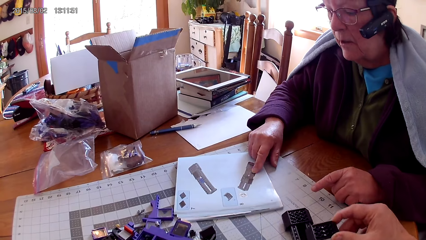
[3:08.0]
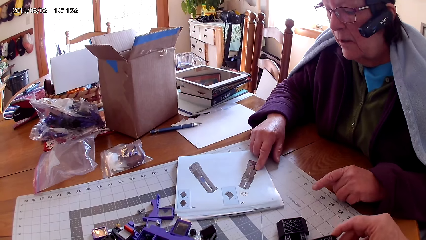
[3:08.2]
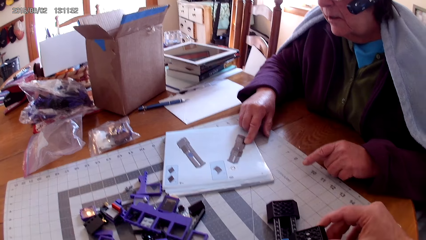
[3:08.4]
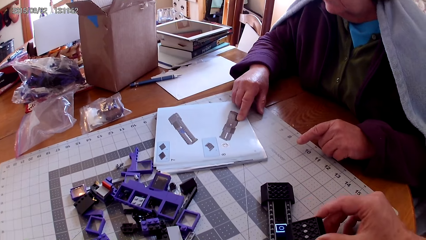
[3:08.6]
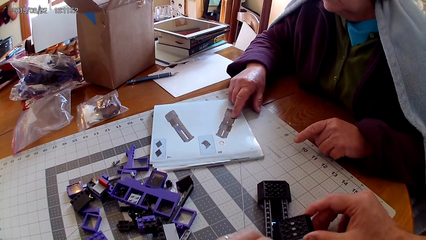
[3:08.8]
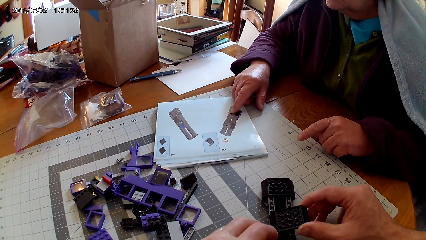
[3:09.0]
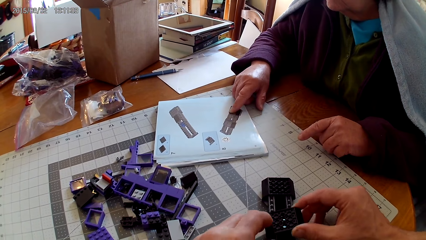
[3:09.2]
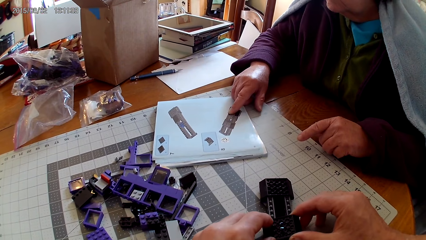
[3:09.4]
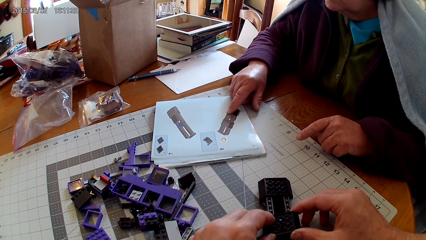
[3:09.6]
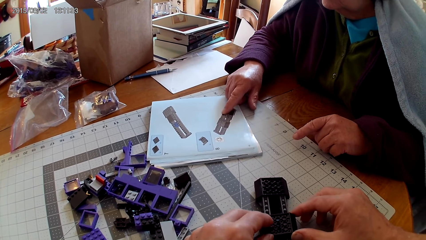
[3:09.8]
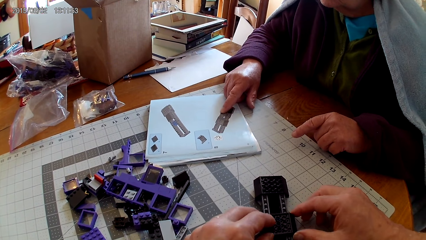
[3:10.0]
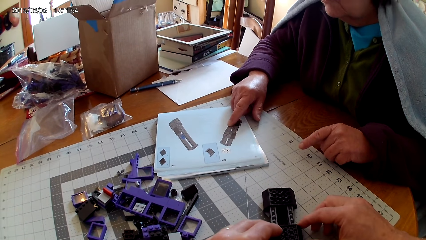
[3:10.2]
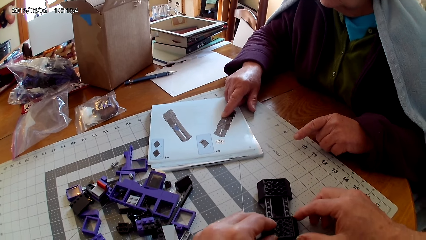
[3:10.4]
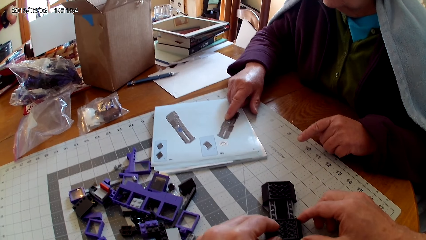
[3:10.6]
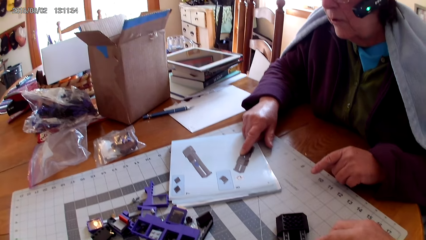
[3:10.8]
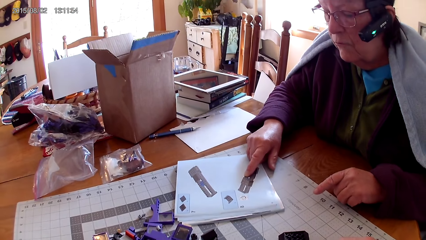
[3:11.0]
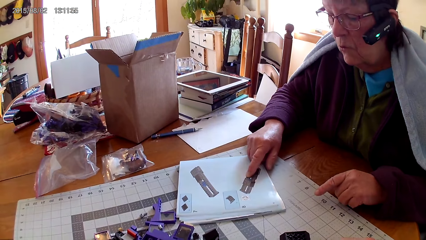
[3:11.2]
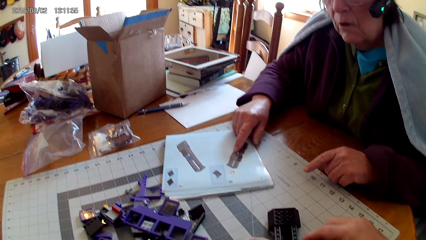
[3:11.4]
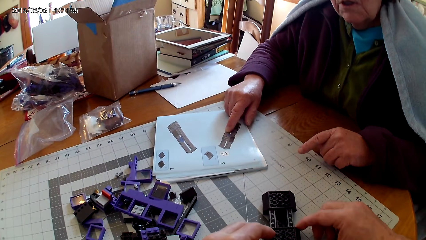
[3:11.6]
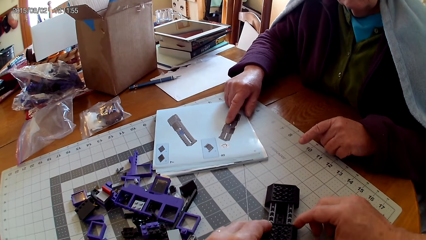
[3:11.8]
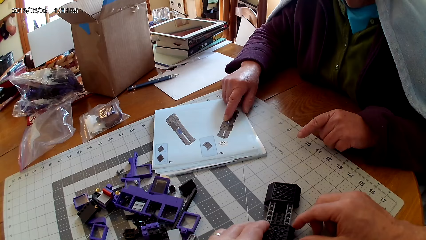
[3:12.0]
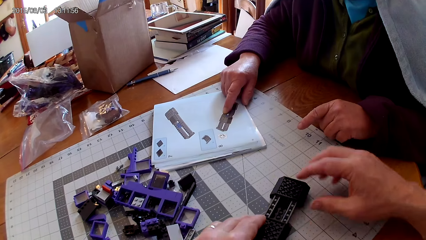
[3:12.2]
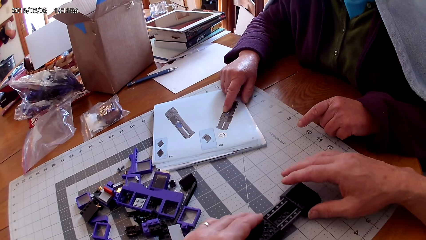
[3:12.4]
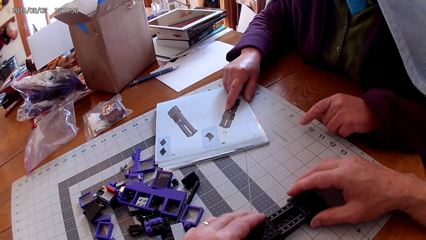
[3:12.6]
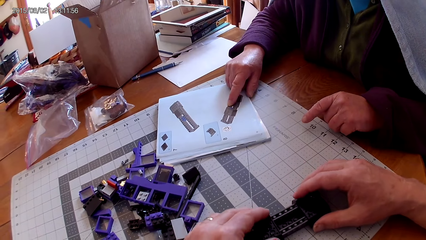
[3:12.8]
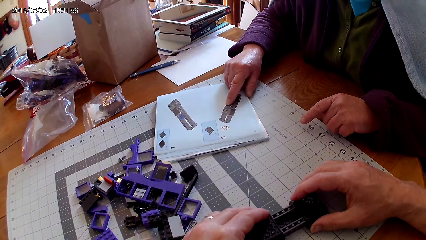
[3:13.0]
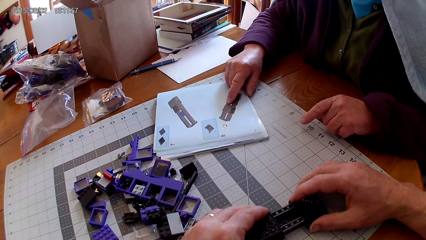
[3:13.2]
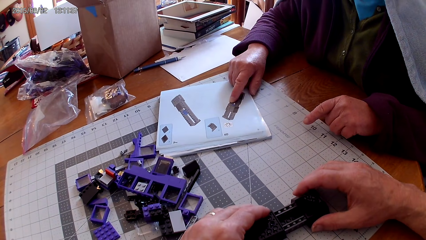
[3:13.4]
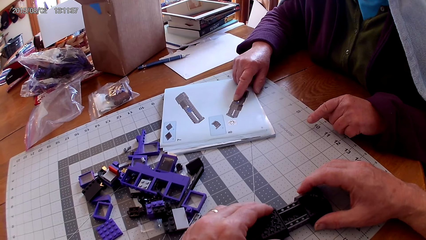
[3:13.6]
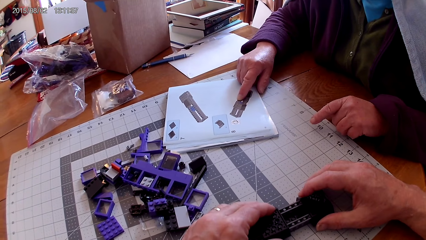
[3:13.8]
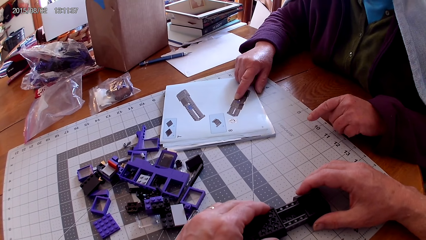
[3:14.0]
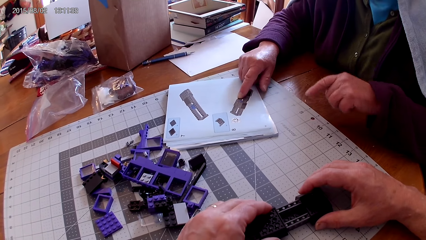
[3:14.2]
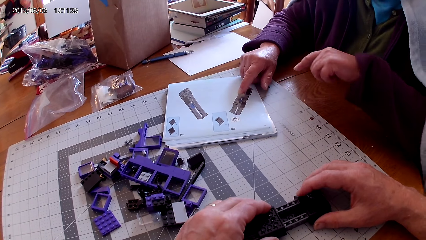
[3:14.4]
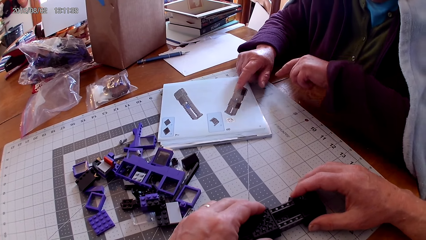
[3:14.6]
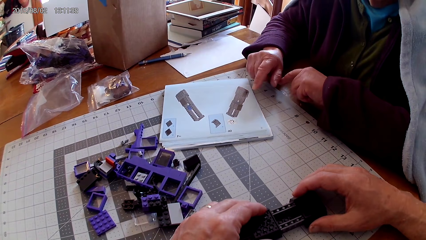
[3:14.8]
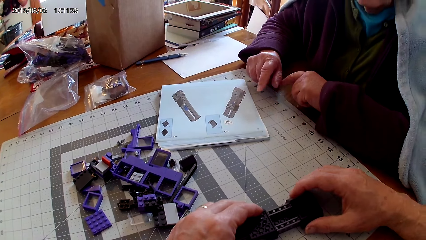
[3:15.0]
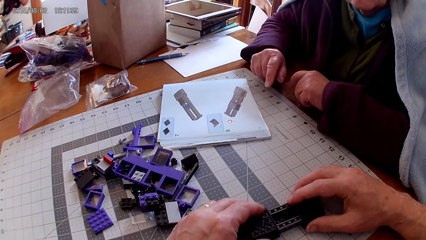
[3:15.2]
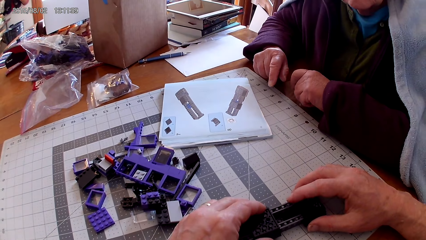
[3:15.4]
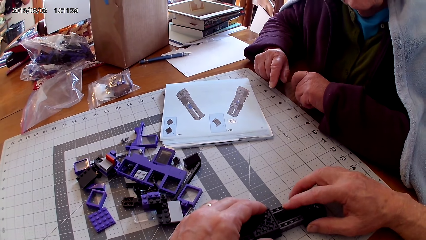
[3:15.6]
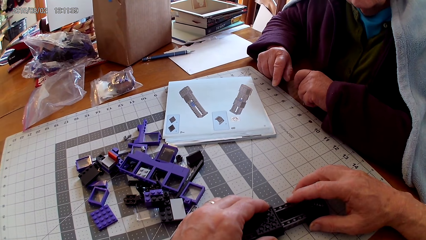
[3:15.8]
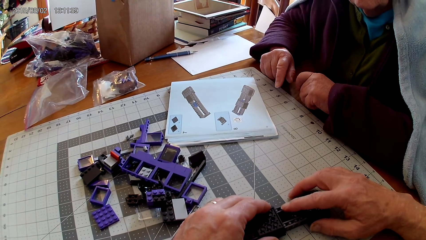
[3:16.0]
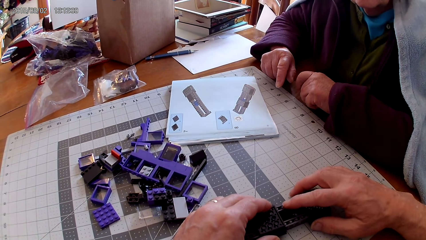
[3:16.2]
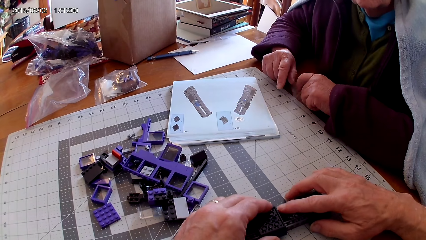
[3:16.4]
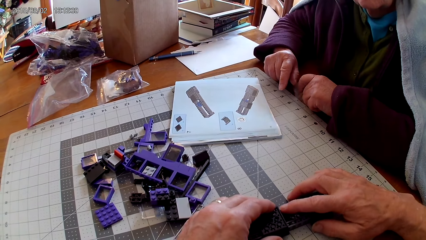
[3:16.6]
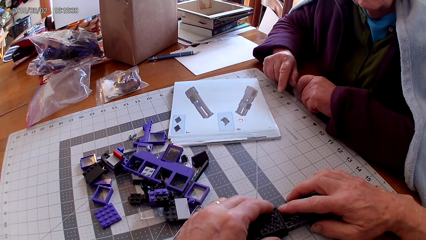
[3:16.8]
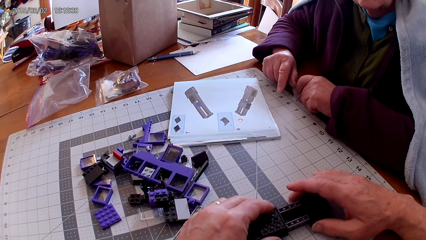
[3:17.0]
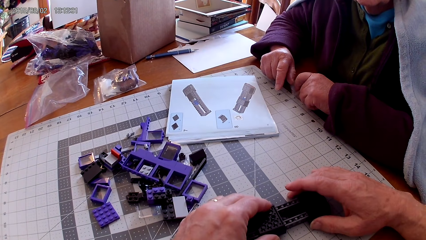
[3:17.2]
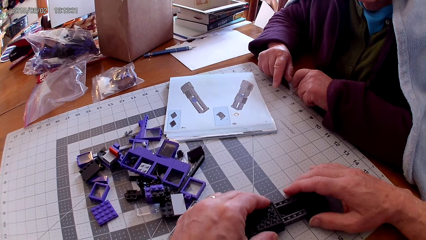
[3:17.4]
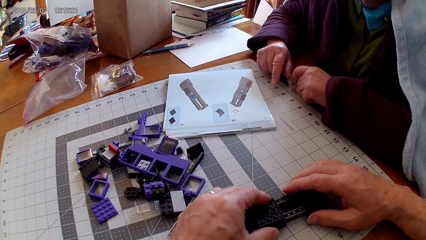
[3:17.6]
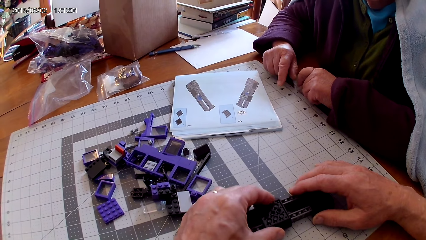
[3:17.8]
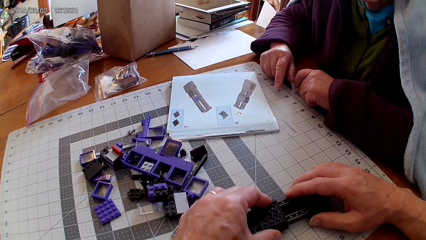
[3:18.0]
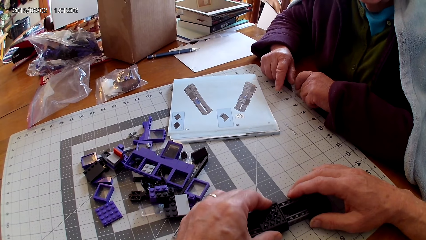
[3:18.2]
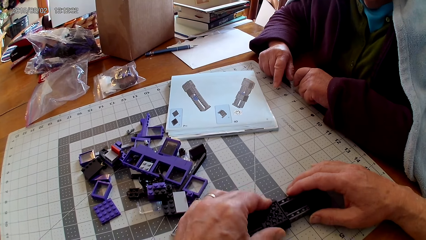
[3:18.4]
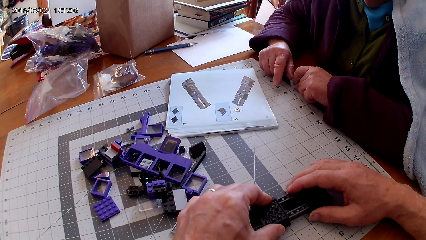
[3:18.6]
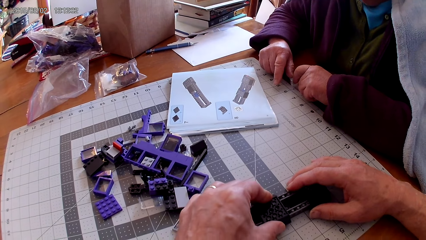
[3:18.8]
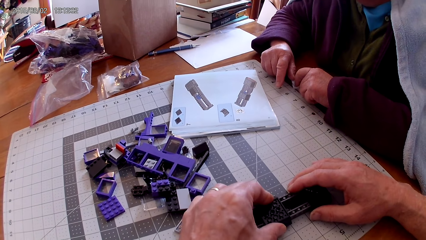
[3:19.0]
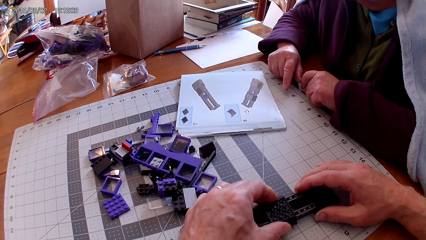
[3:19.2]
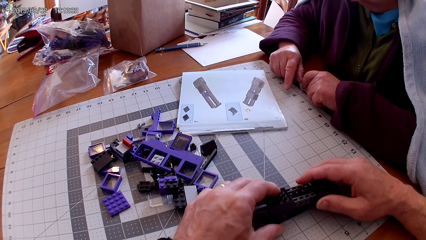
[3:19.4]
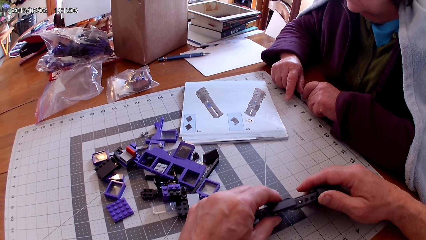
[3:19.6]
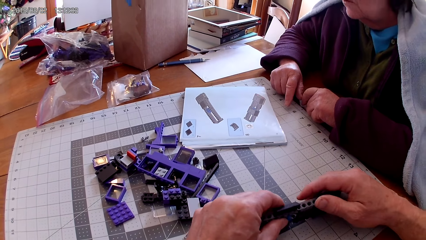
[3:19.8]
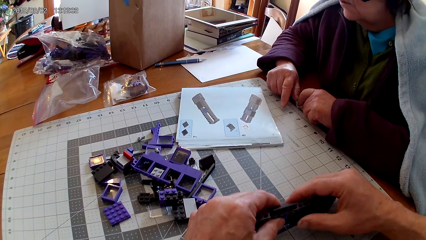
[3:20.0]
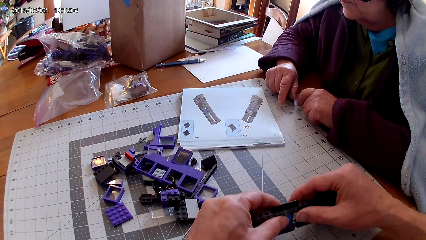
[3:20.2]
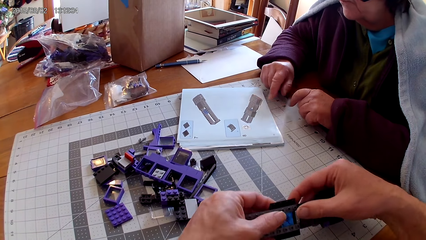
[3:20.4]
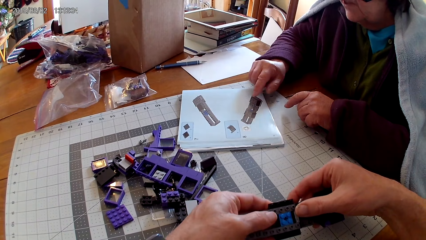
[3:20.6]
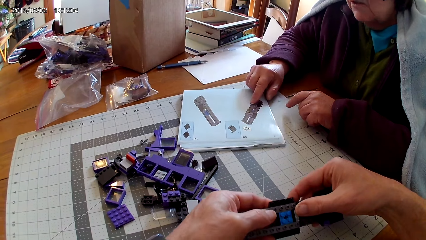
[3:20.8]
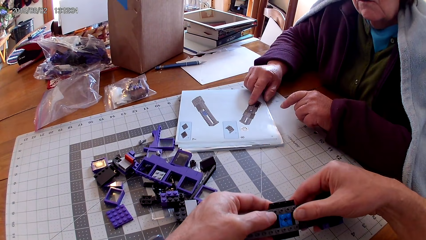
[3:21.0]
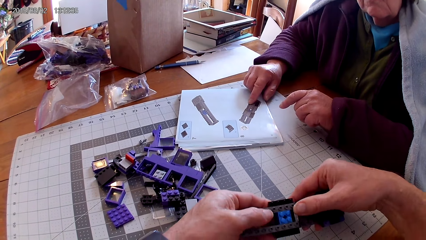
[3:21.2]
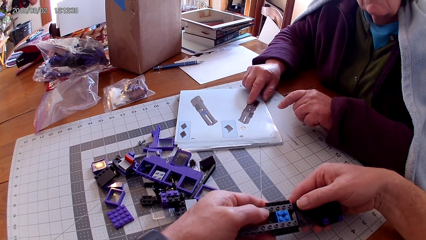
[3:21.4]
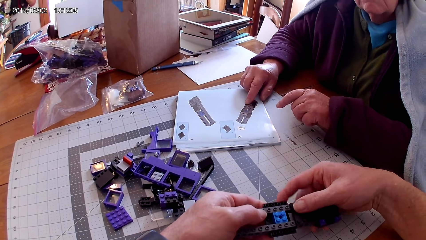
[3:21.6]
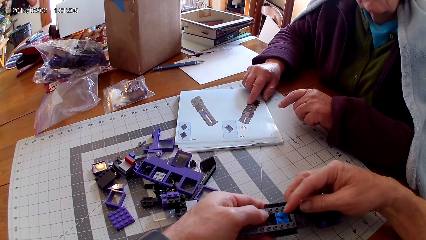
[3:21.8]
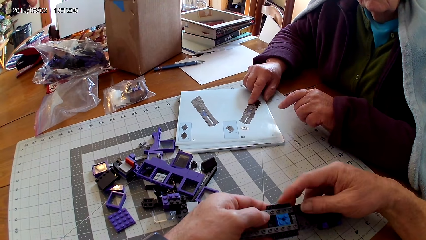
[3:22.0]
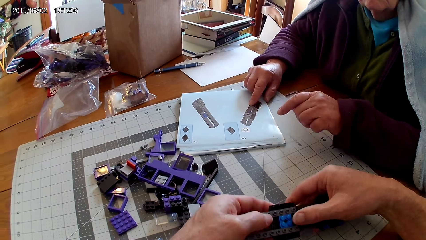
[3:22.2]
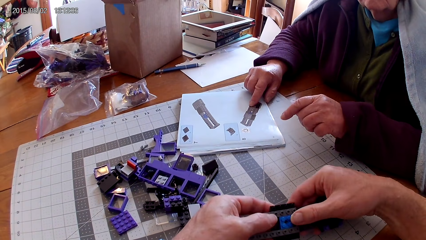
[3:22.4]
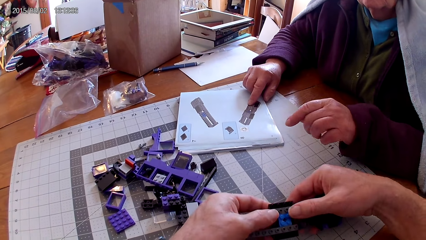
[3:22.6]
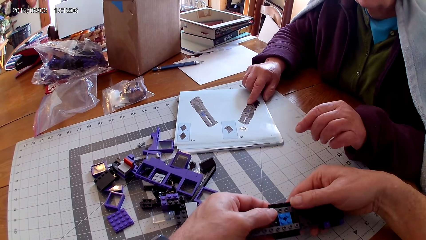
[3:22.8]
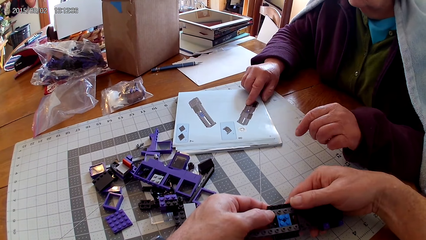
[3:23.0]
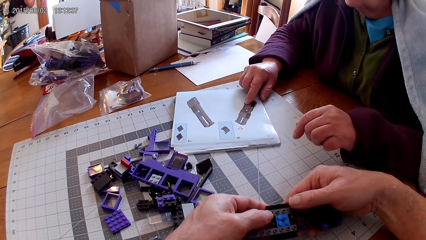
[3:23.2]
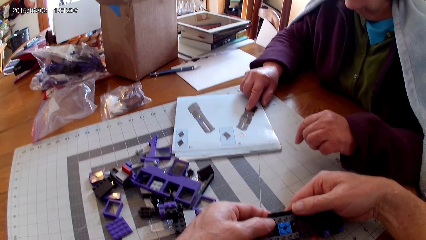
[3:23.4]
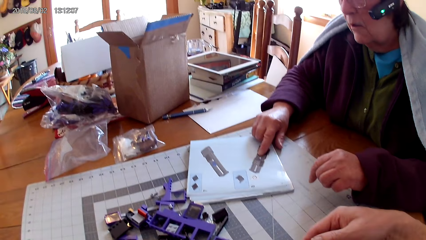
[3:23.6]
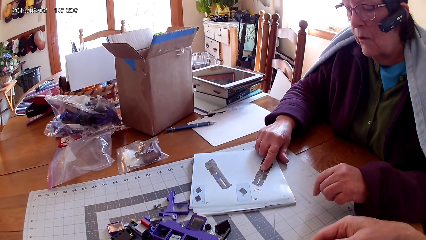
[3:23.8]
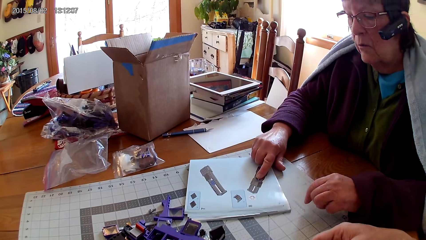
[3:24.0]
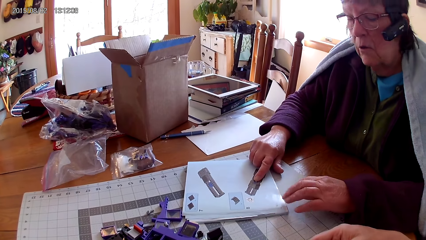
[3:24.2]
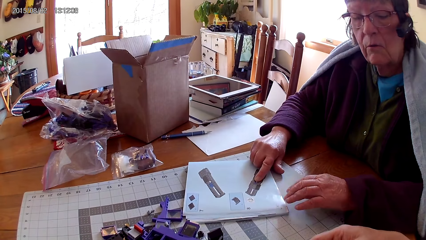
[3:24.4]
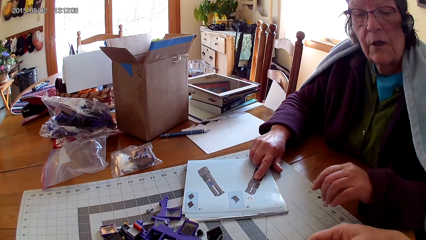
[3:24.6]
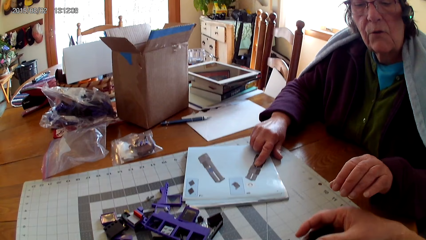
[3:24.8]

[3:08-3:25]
The camera wearer slides a plastic. They fix the plastic on the other plastic. They make something. A person looks at something. The camera wearer makes something. They turn something. They make something. The person points on the manual book and raises a hand. The camera wearer makes something. The person touches the manual book with both hands.
